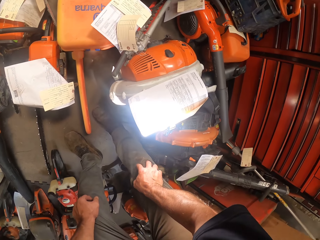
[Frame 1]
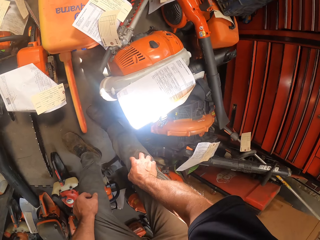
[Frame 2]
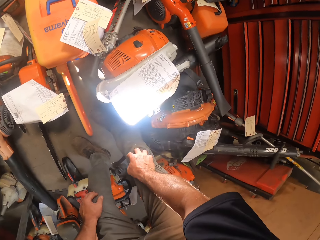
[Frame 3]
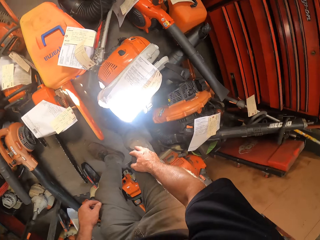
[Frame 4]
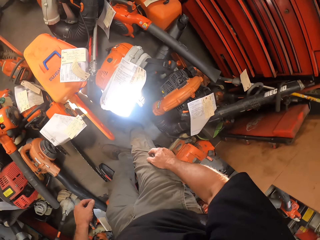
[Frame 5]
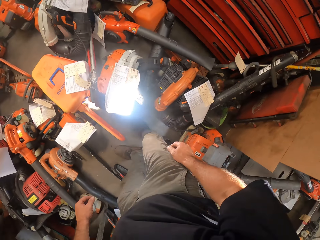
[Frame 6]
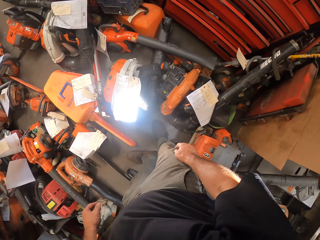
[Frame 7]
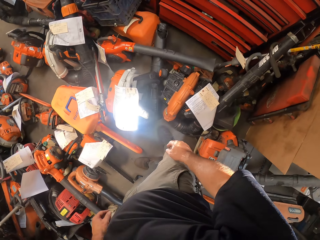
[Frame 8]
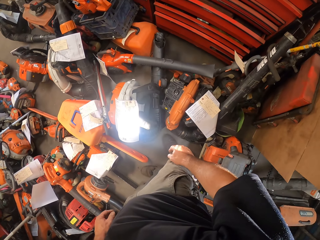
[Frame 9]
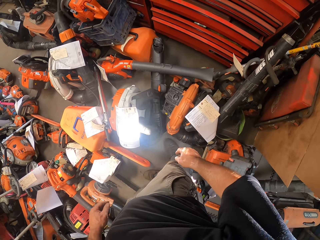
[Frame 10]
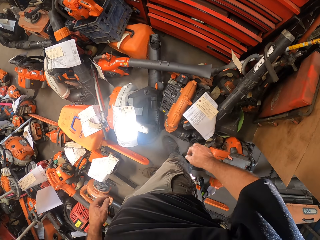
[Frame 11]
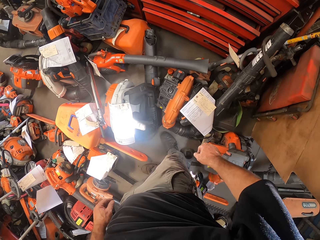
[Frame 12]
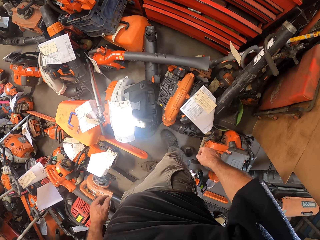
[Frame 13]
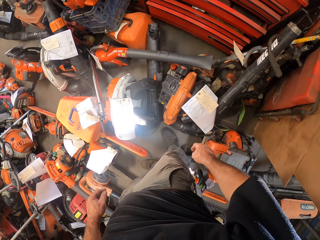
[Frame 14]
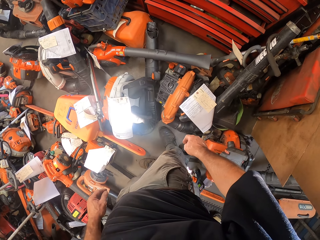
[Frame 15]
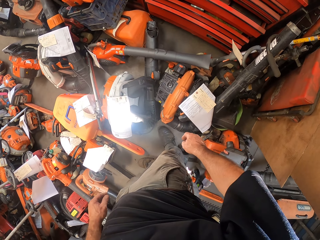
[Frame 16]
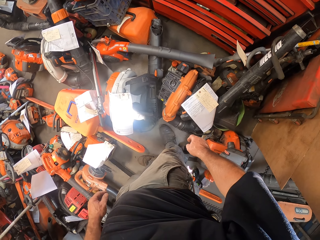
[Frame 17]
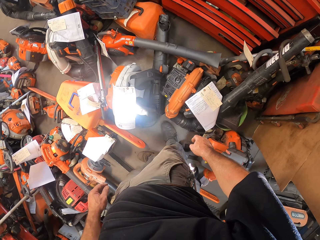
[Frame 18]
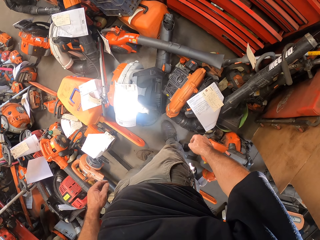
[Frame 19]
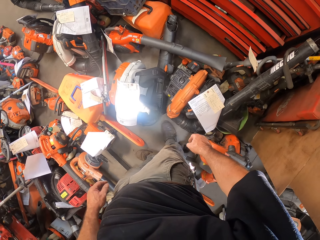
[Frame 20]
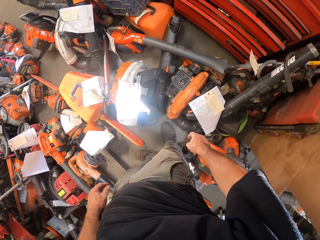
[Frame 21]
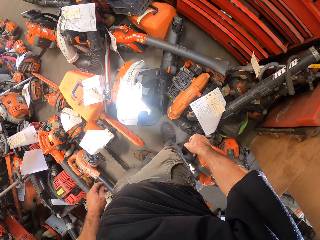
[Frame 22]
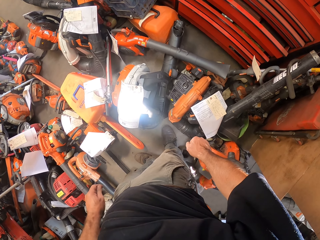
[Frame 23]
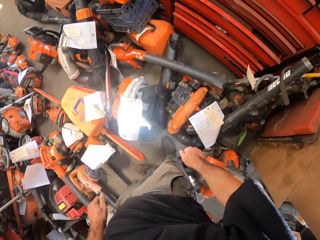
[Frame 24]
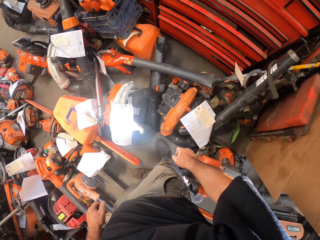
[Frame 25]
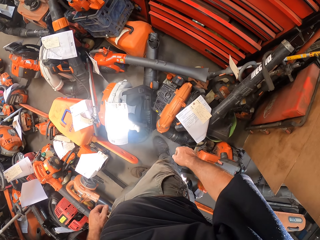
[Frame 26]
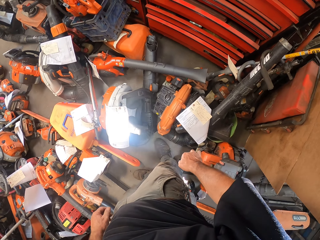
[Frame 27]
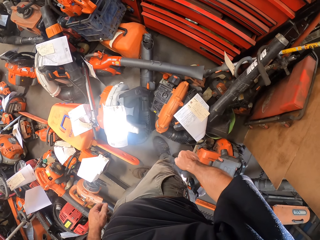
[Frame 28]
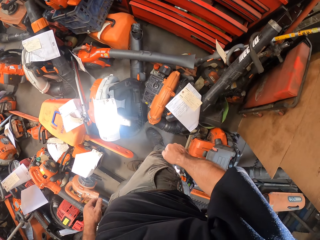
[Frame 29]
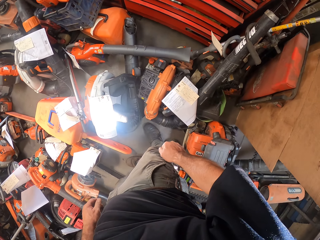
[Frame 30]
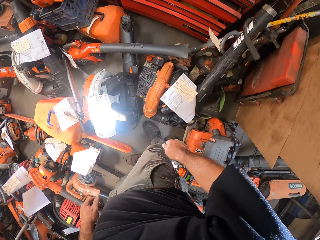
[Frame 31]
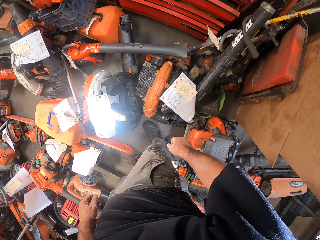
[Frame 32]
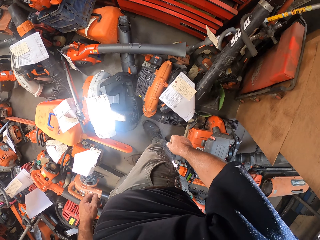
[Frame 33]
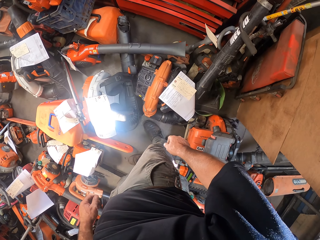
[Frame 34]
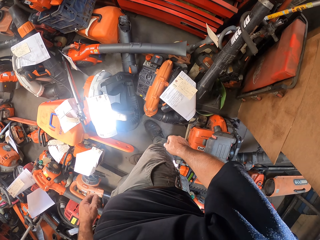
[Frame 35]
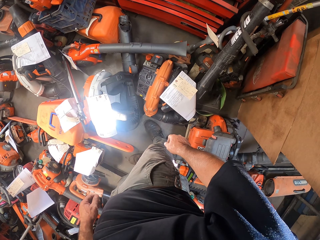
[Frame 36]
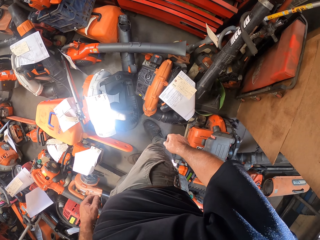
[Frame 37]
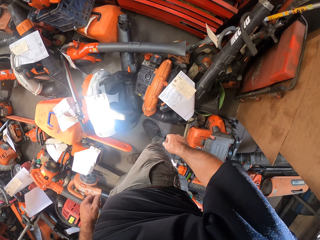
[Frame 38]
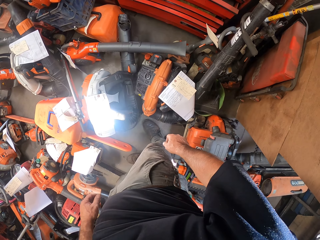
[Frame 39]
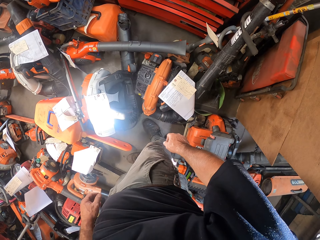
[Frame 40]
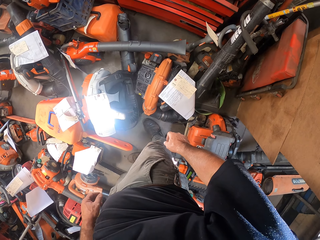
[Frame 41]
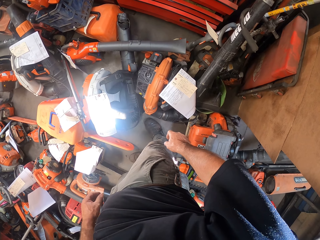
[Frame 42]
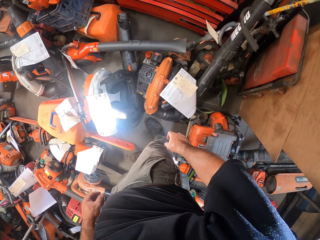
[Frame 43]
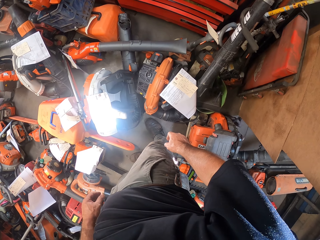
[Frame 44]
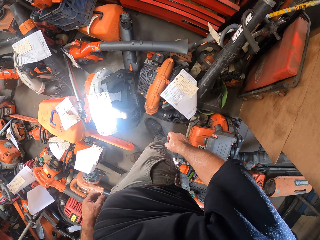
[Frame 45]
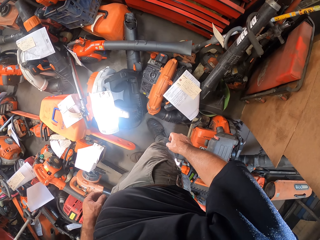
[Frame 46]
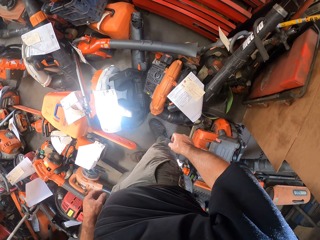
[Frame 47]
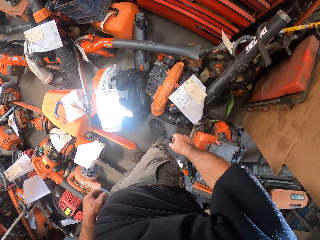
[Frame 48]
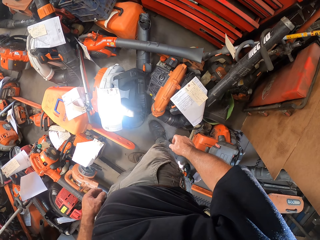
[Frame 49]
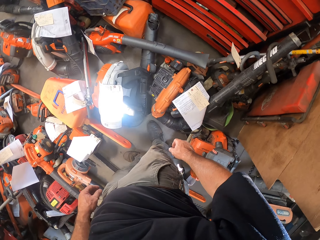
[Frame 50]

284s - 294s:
The camera wearer stands up. They look down.

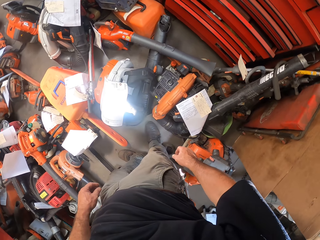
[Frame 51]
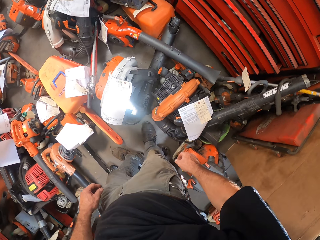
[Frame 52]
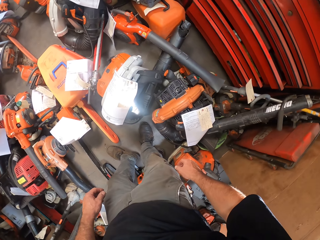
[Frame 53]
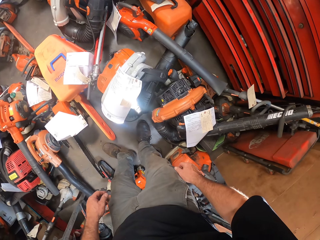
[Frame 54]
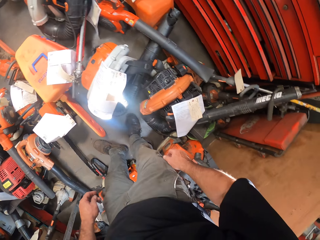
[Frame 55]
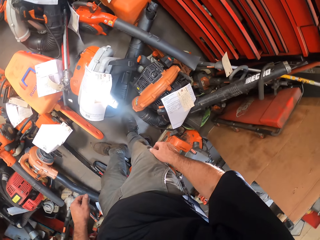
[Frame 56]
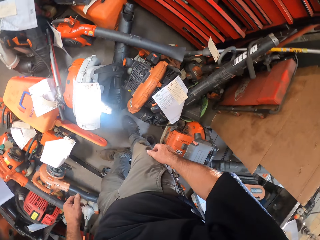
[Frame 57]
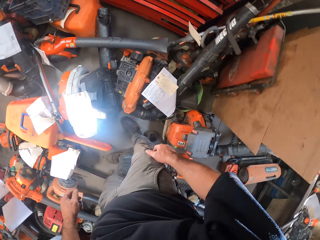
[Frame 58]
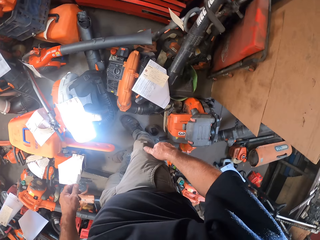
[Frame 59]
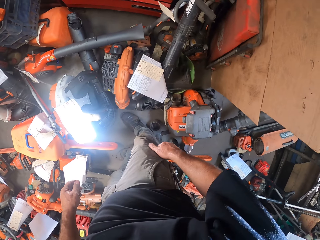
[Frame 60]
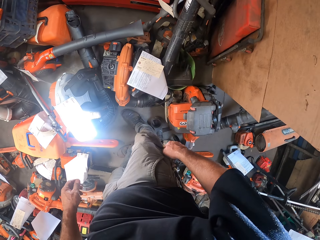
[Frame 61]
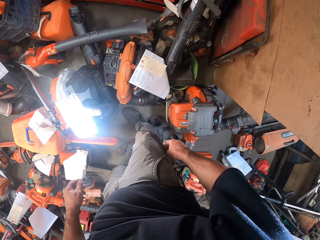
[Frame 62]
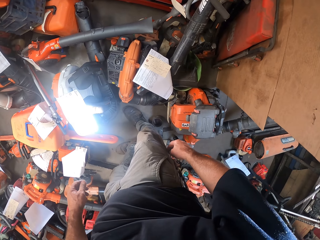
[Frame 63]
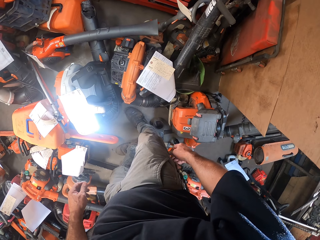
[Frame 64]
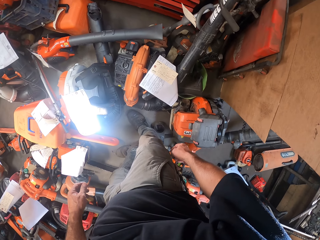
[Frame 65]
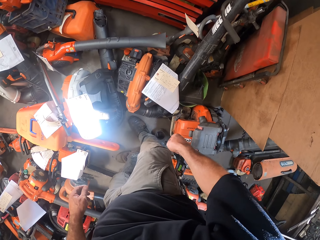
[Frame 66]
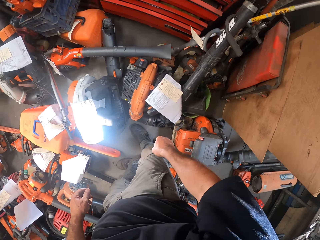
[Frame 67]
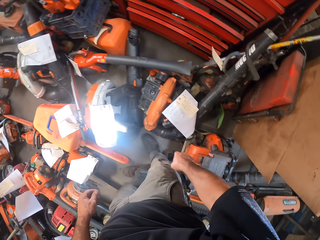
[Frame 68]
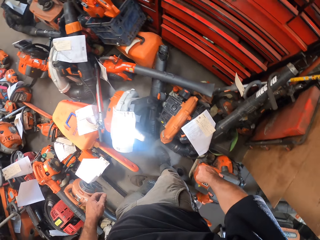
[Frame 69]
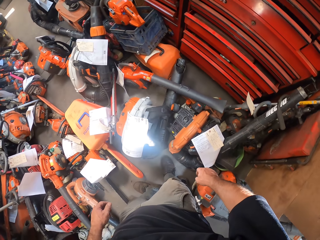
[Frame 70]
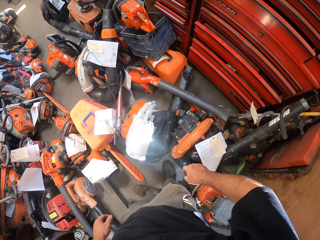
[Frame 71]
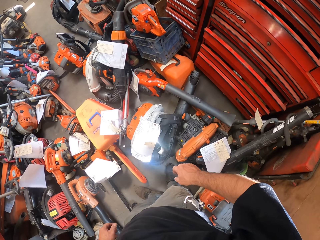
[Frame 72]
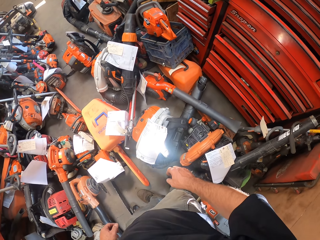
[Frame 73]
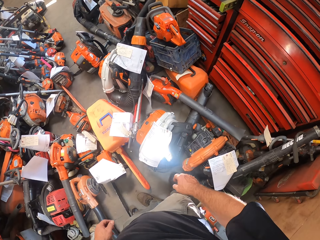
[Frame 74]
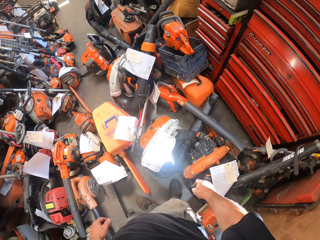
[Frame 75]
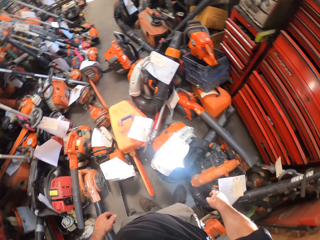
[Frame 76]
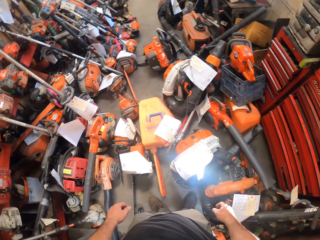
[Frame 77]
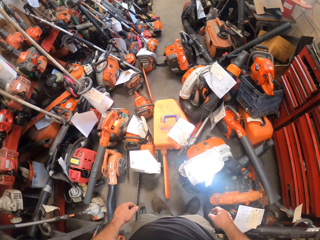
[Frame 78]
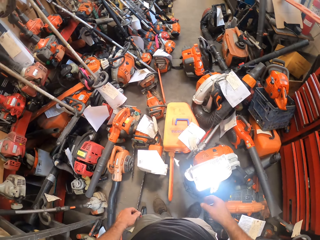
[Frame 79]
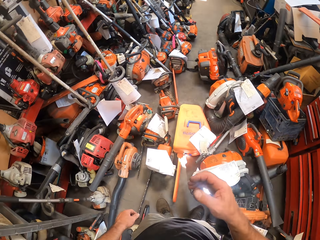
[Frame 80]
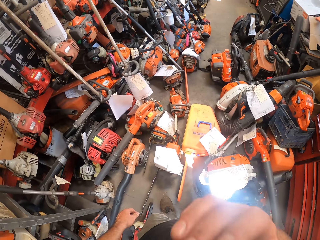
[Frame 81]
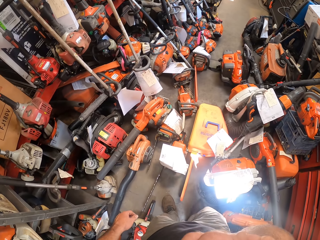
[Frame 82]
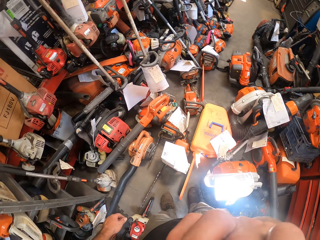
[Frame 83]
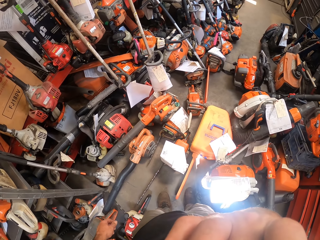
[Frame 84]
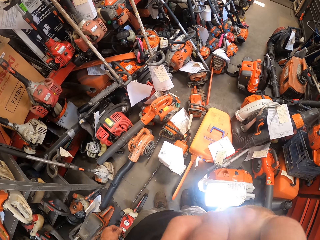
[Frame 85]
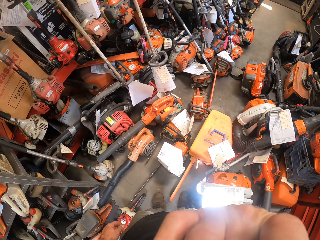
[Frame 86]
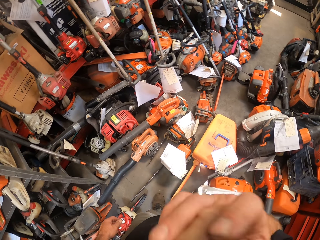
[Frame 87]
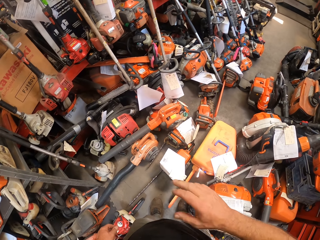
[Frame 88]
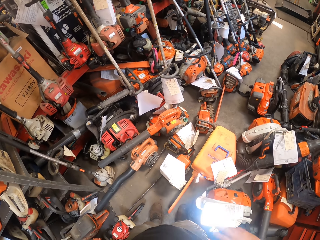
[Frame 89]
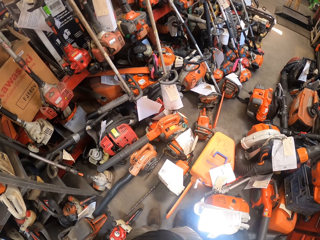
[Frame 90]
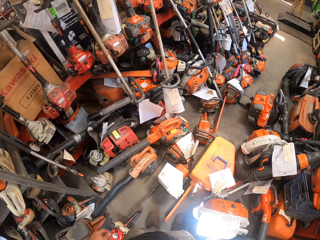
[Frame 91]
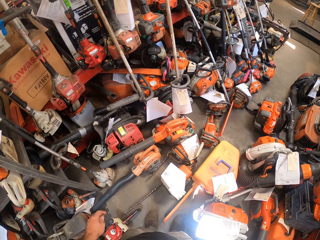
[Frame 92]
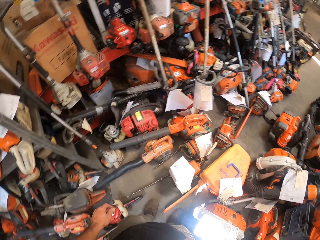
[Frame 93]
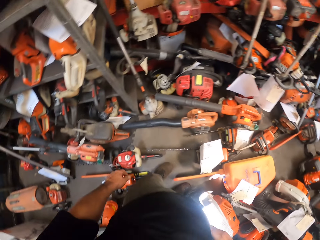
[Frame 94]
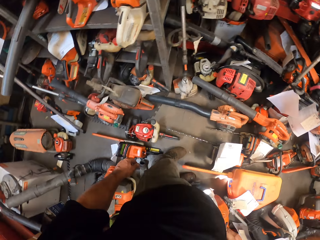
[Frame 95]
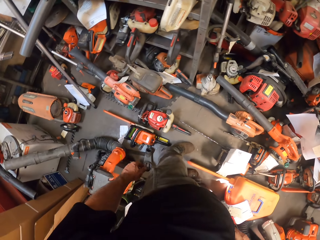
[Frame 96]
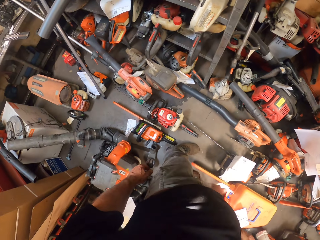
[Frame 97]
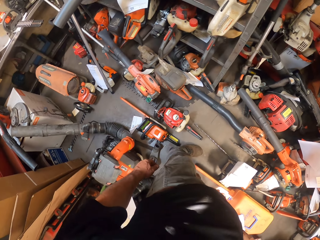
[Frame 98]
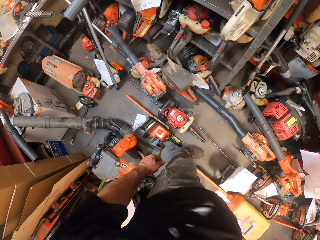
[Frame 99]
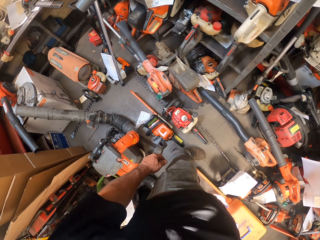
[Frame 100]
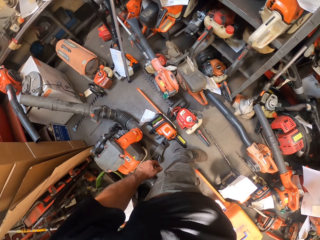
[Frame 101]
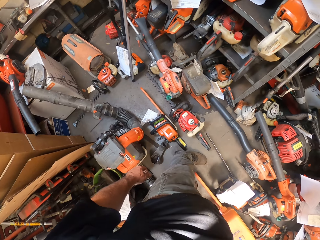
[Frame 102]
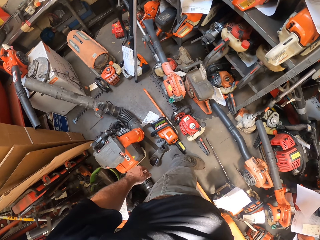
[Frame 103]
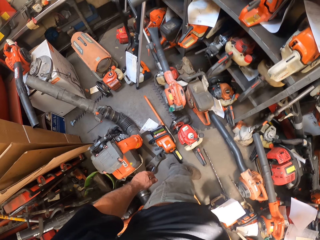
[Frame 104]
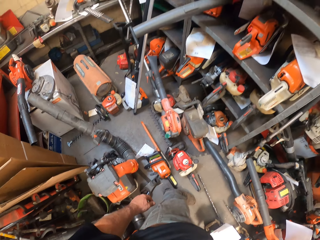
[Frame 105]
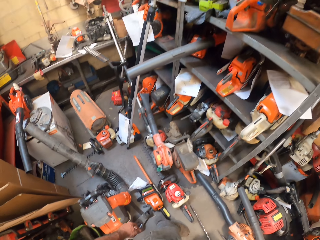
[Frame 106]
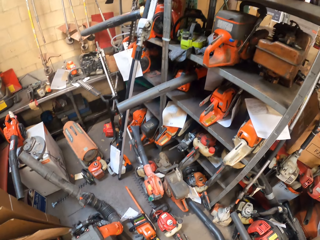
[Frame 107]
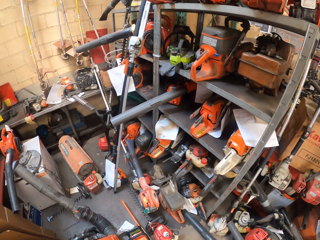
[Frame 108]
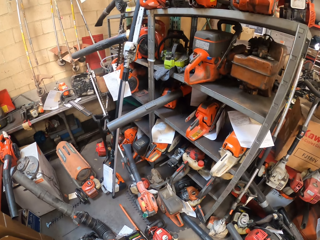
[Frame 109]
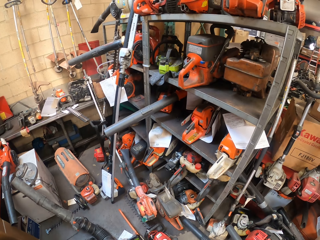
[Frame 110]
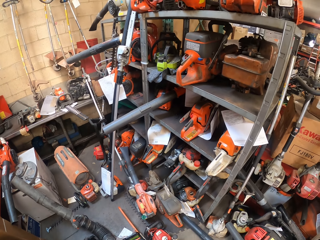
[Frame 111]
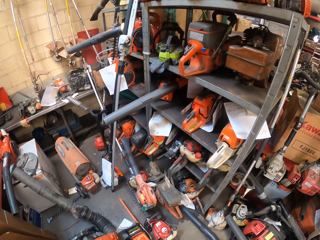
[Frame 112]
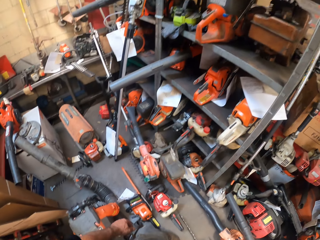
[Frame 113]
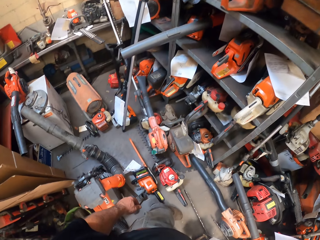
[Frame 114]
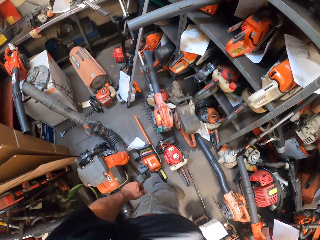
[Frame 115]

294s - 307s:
The camera wearer closes a pocket with a zip. He looks around. He touches his face with his right hand. He looks around.
